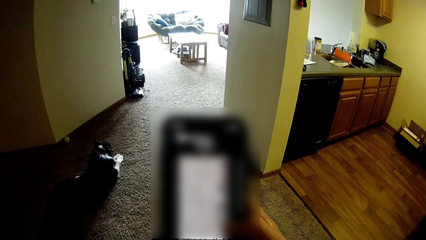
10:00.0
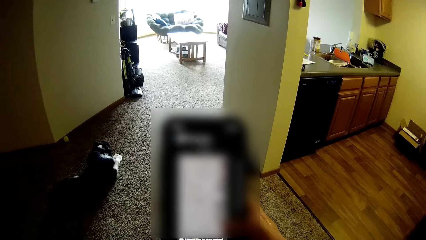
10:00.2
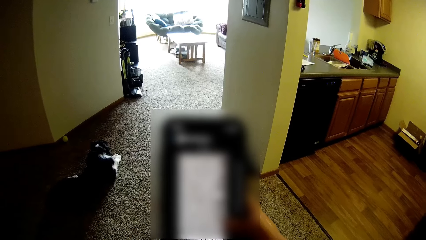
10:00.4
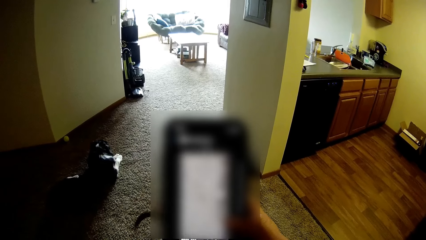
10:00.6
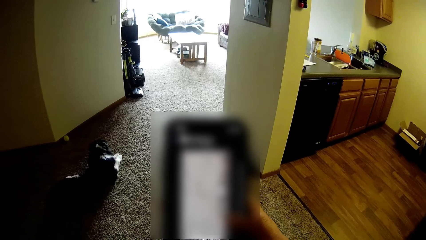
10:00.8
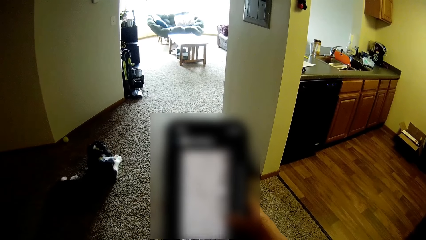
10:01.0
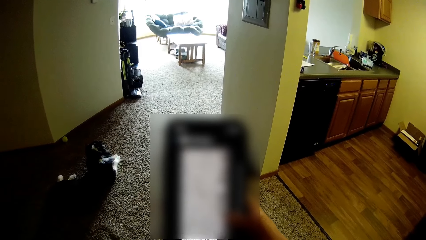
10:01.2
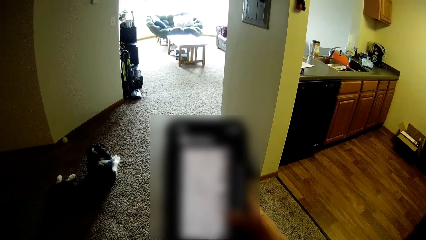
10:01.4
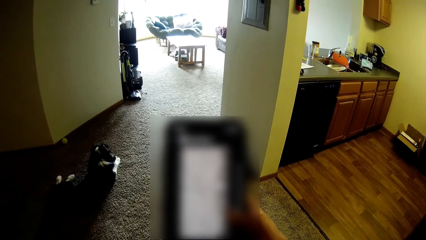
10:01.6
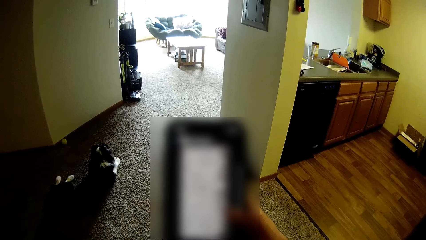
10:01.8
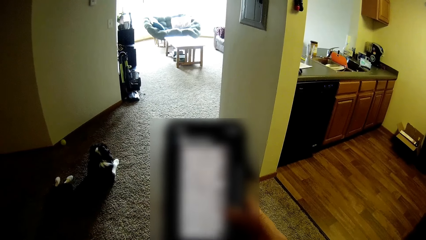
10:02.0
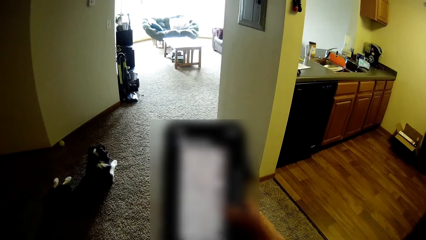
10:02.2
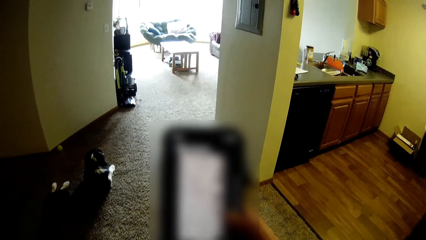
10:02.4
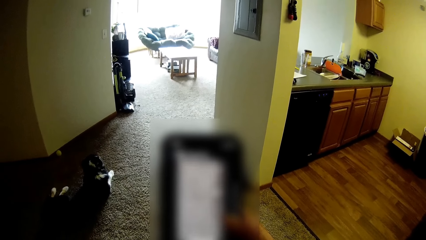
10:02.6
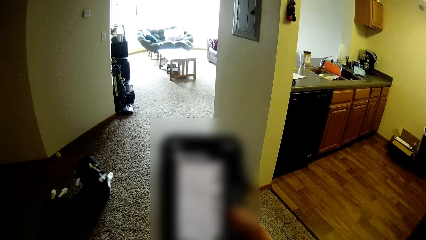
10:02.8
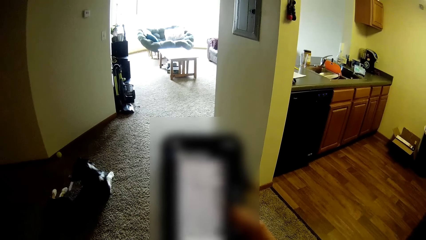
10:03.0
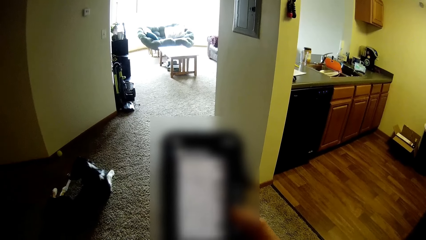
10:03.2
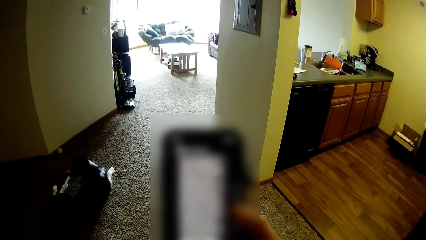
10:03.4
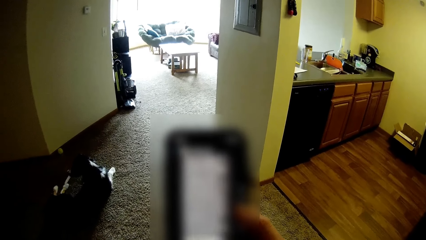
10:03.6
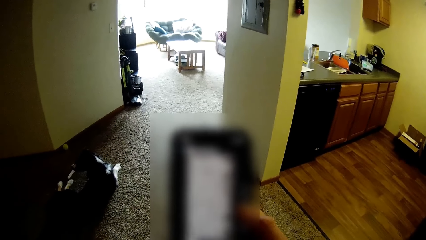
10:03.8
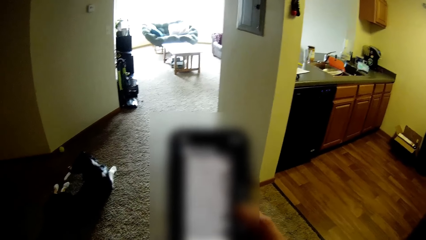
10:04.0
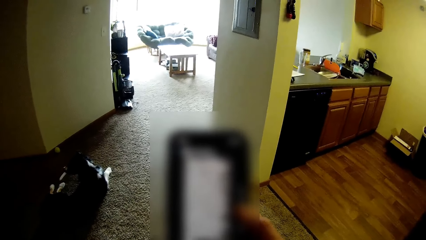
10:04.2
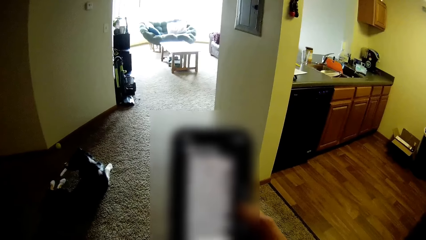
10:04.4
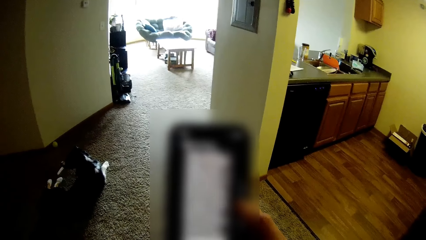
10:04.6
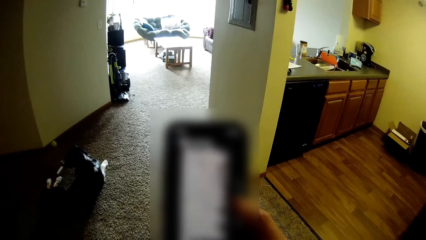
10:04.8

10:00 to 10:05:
The camera wearer looks at the phone.

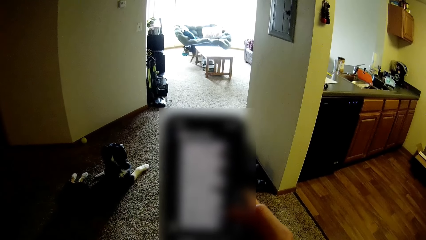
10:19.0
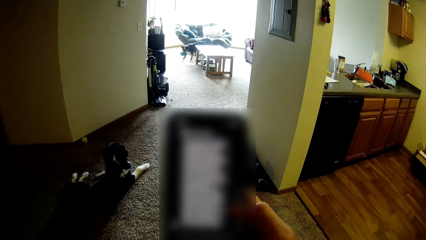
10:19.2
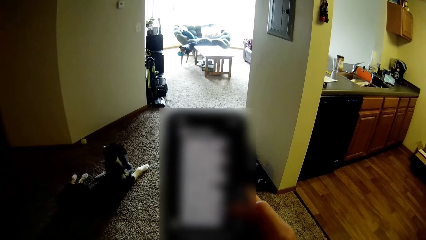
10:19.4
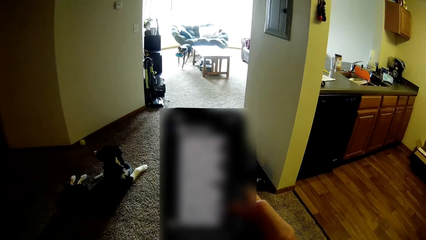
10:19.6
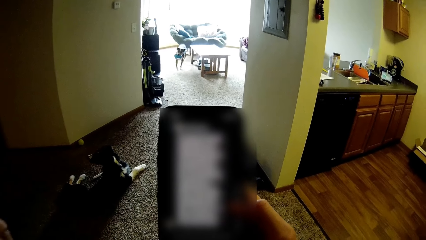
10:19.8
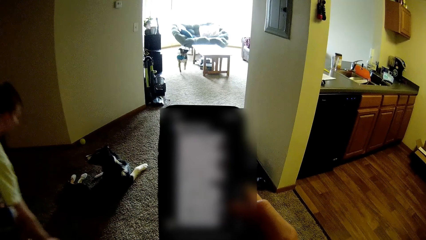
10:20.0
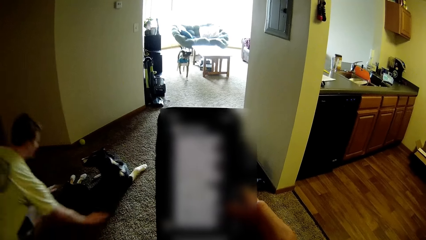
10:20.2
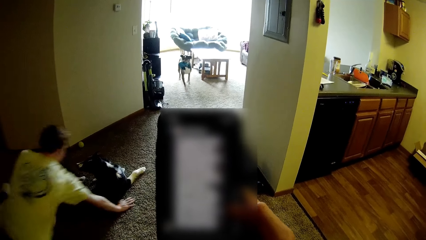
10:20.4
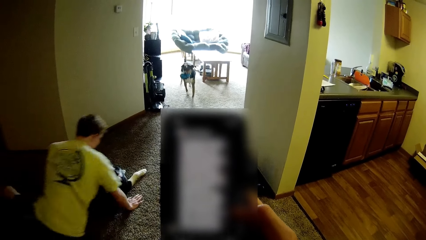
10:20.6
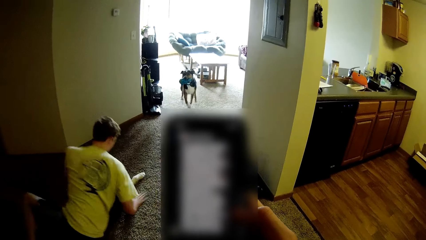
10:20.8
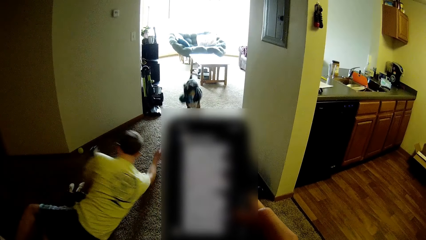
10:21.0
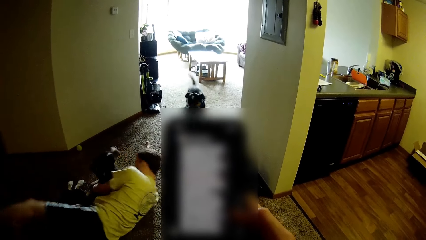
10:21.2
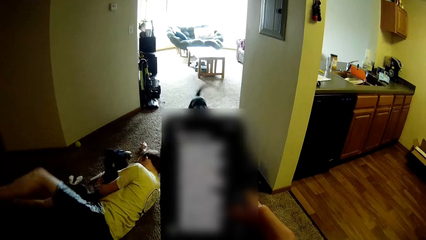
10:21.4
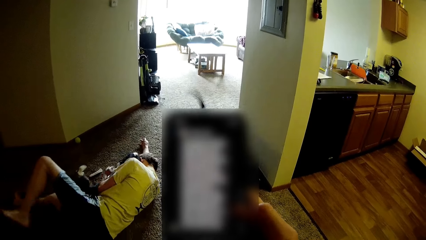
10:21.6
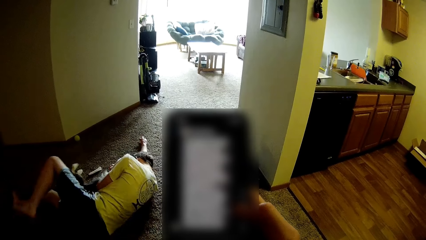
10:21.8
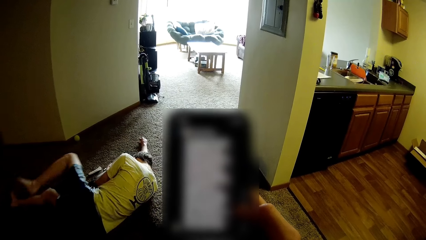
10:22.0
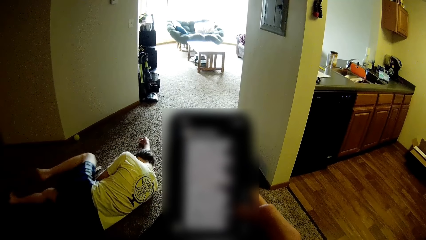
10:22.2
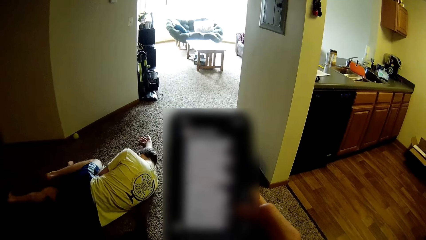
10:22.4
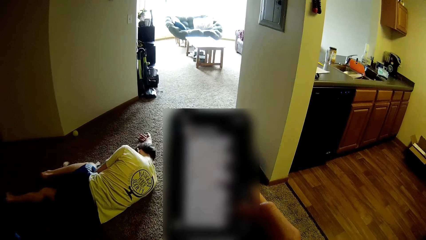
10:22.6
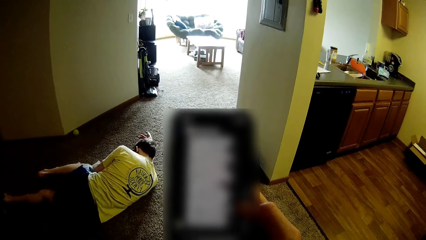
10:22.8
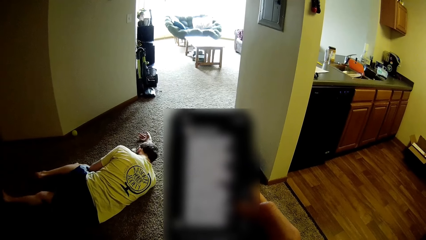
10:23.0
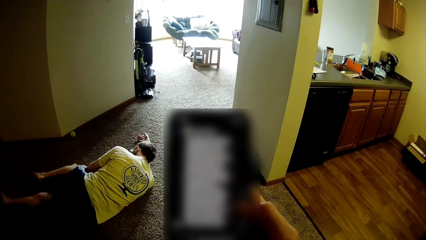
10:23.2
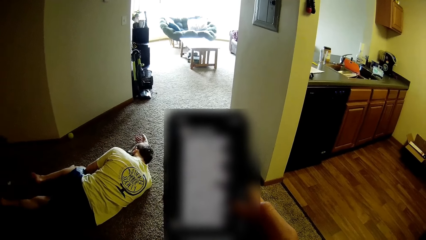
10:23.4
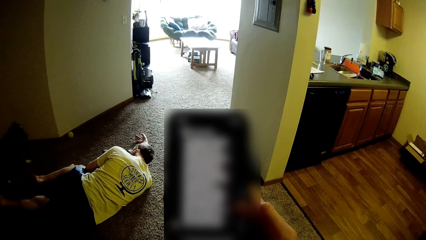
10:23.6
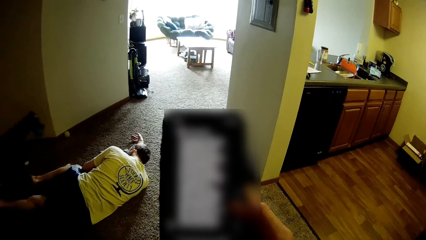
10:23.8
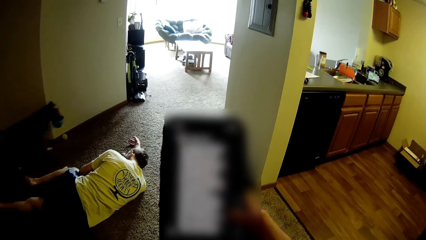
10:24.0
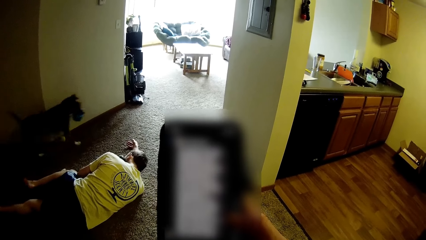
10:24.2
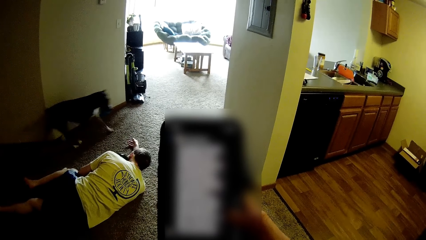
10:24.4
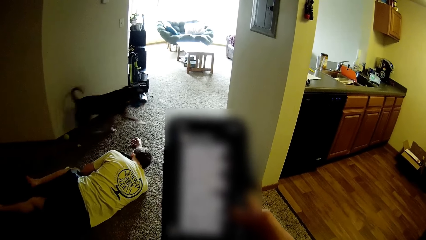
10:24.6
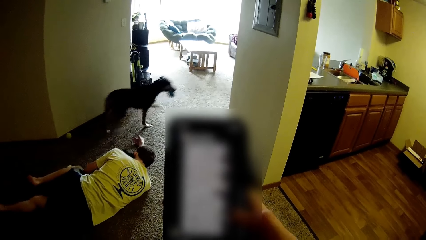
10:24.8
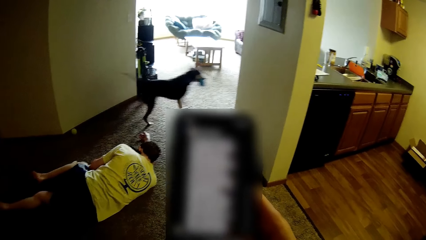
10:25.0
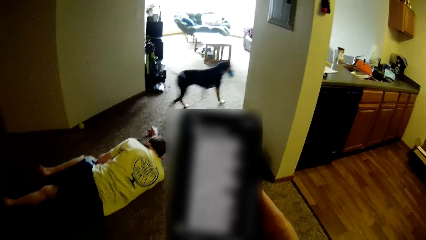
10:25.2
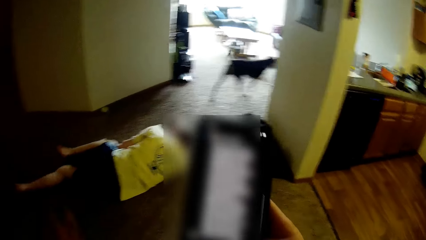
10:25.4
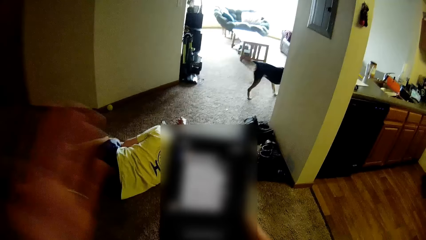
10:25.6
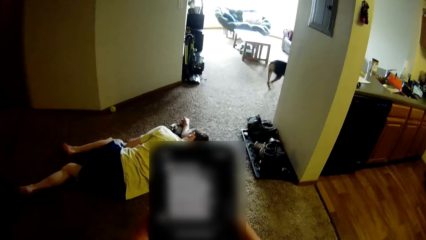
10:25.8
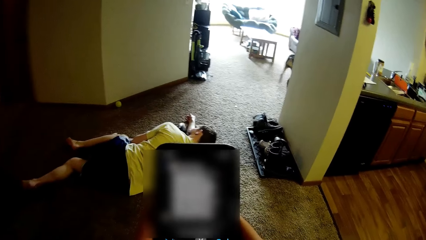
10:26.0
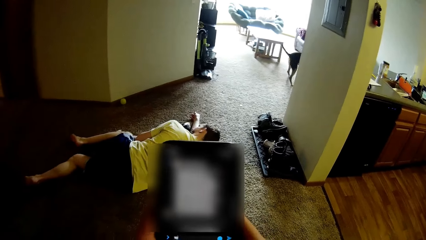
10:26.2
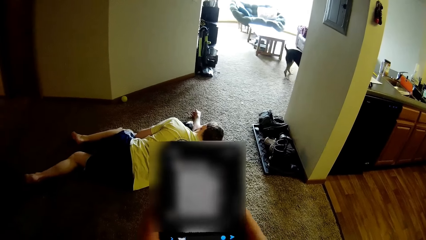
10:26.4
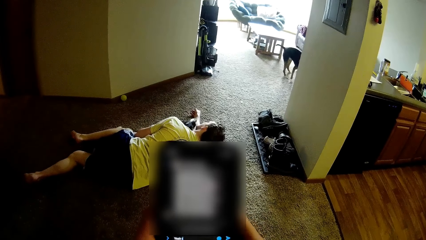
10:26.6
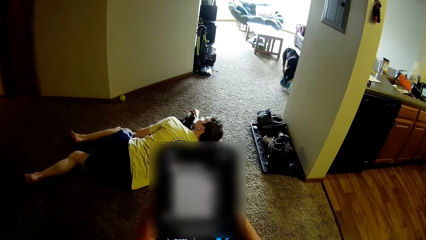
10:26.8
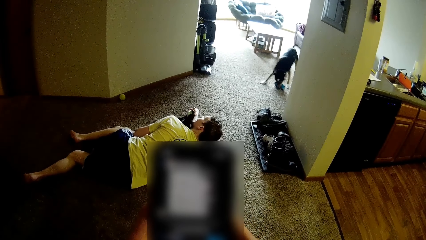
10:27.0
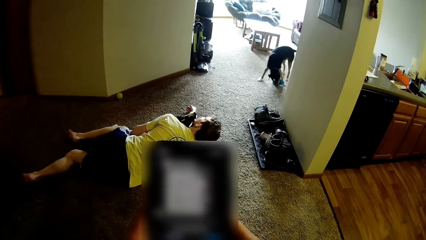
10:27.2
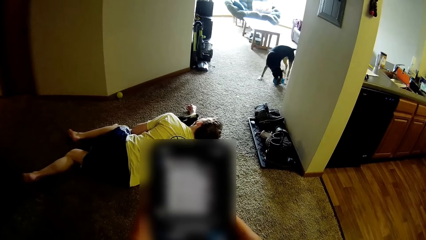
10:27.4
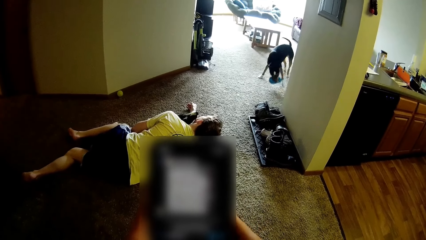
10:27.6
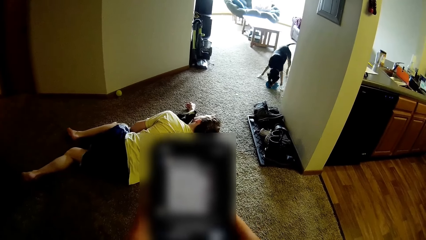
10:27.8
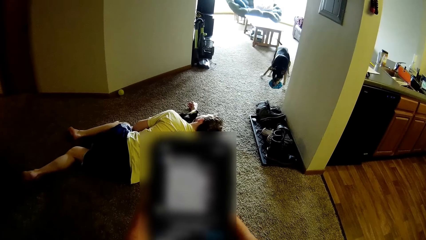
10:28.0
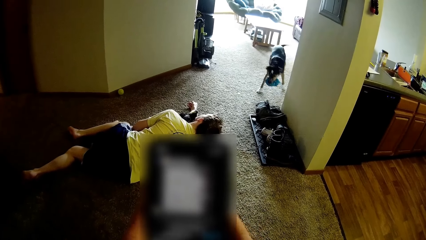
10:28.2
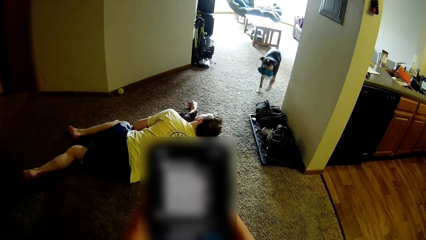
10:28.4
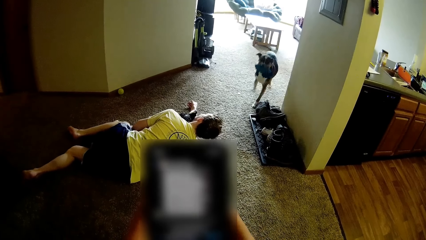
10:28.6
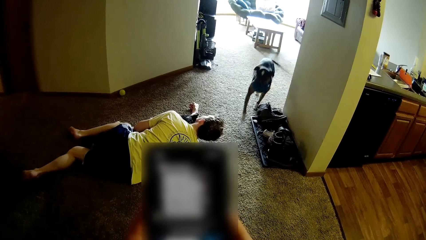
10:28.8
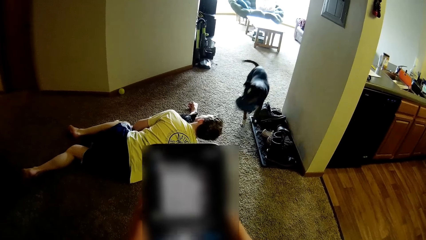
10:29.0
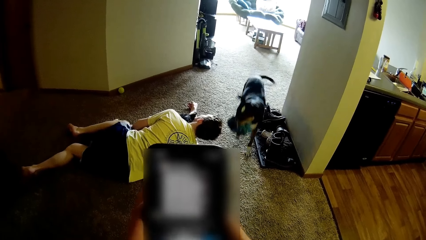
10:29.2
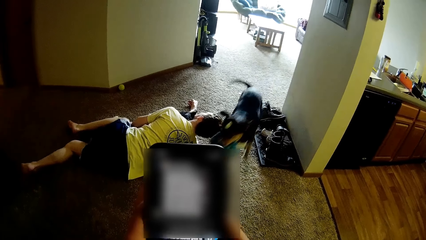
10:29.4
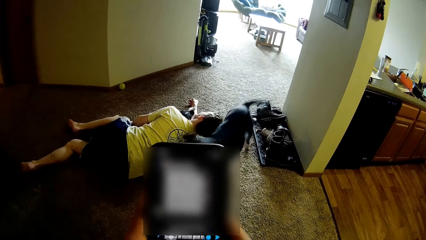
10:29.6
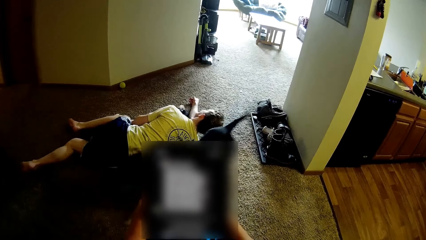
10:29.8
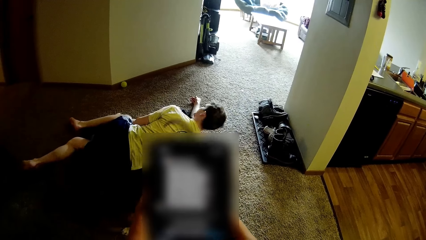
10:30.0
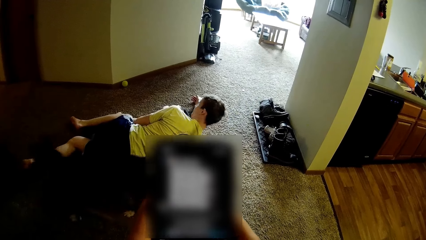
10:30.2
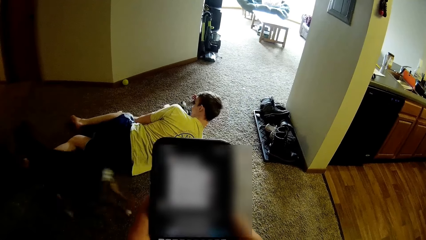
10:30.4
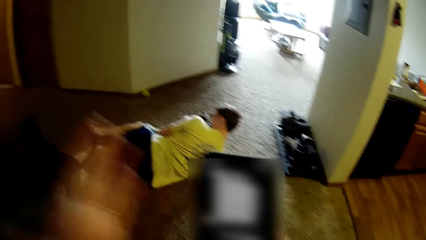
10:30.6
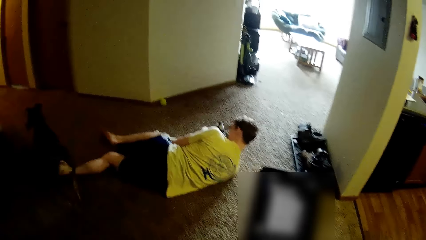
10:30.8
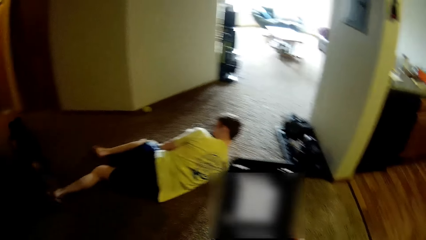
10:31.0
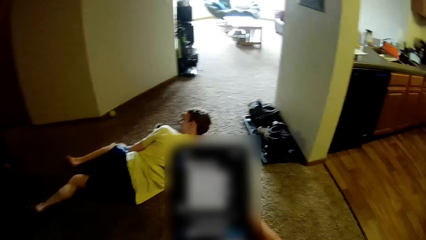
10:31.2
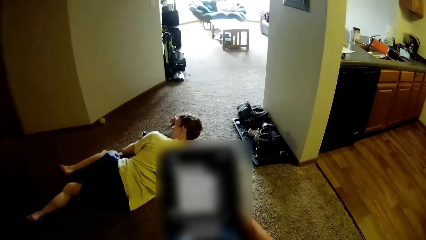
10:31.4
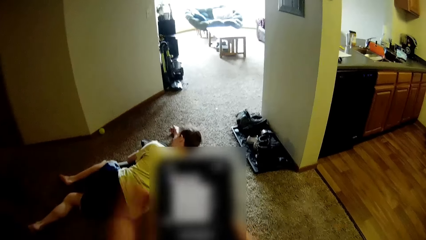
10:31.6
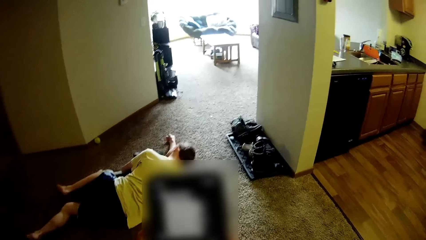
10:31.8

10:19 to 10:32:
A man sleeps on the floor. The camera wearer operates the phone with both hands. She holds the phone with her hands. She dials the phone. The man moves the head. The camera wearer raises her left hand.
